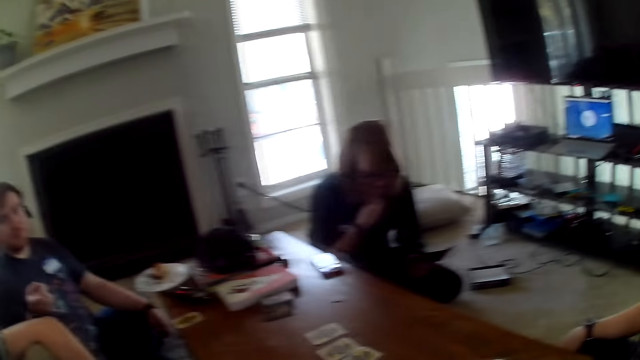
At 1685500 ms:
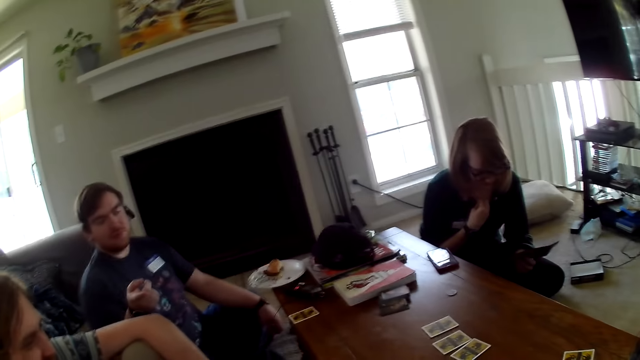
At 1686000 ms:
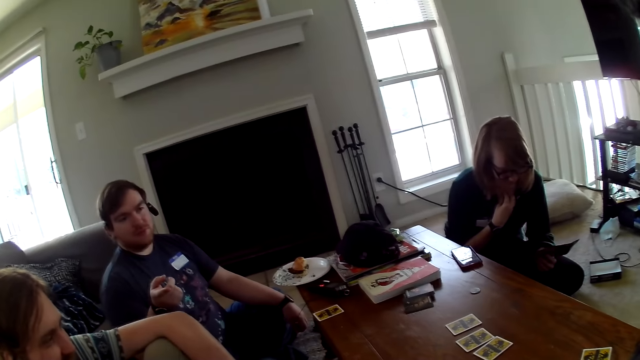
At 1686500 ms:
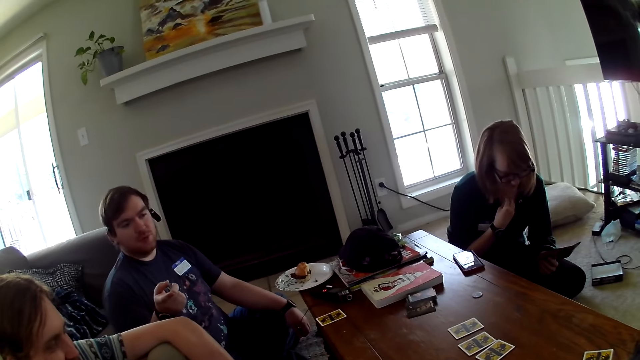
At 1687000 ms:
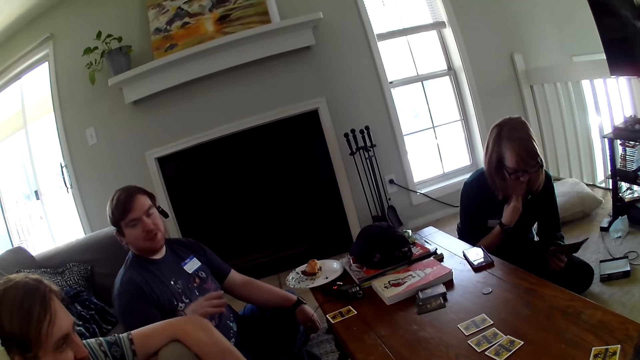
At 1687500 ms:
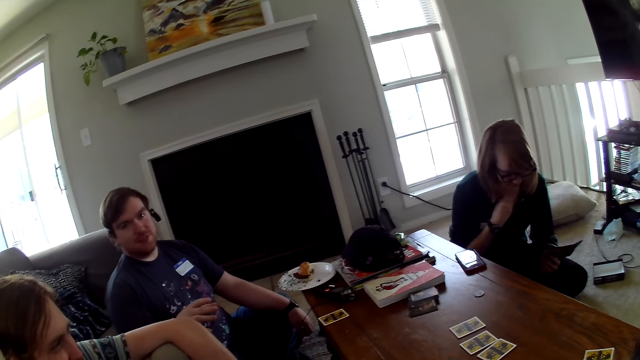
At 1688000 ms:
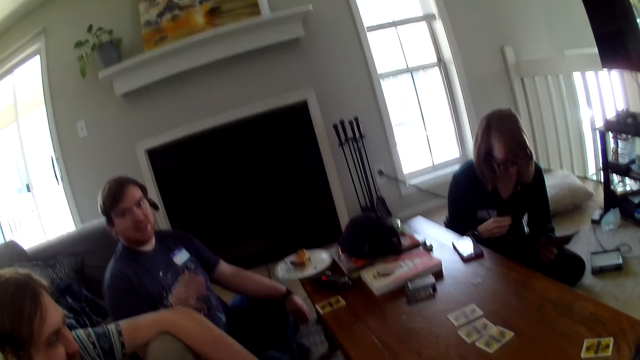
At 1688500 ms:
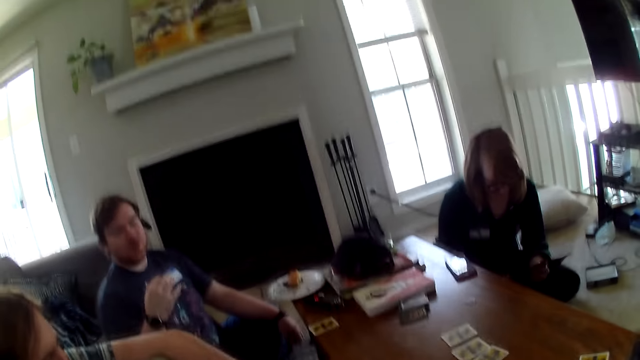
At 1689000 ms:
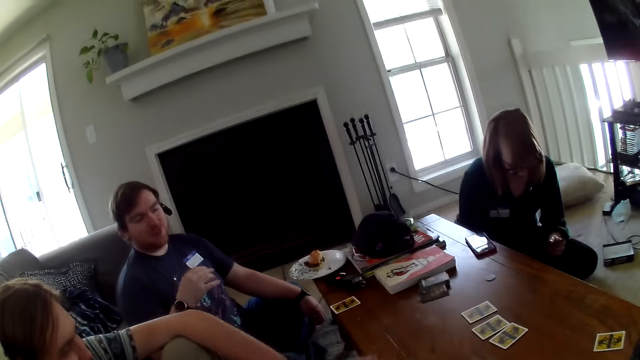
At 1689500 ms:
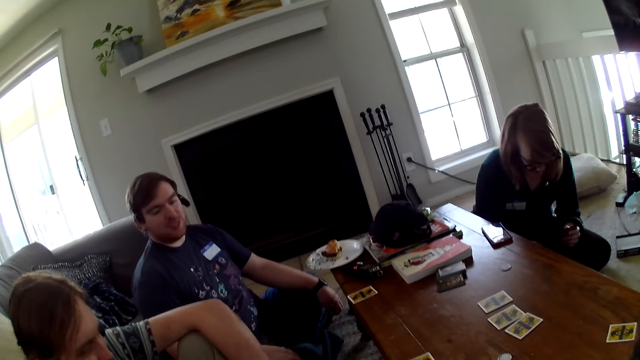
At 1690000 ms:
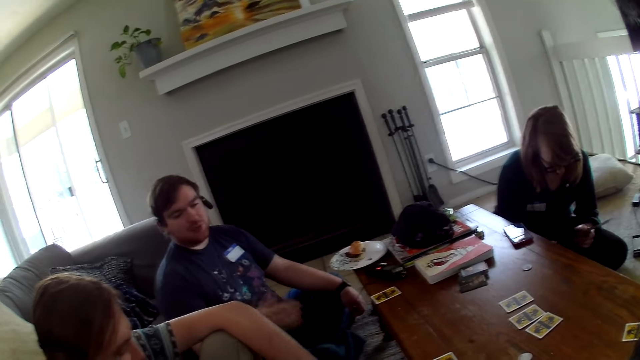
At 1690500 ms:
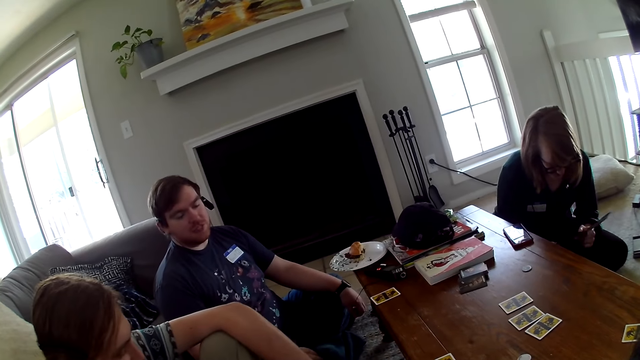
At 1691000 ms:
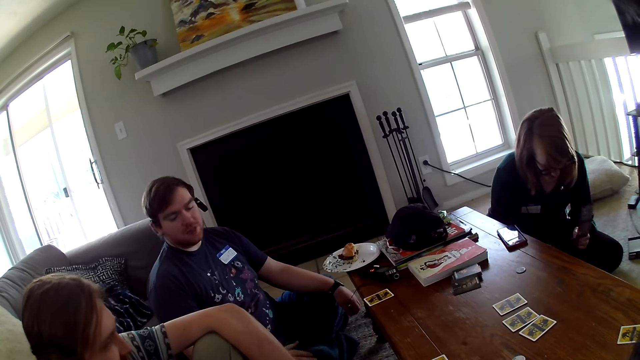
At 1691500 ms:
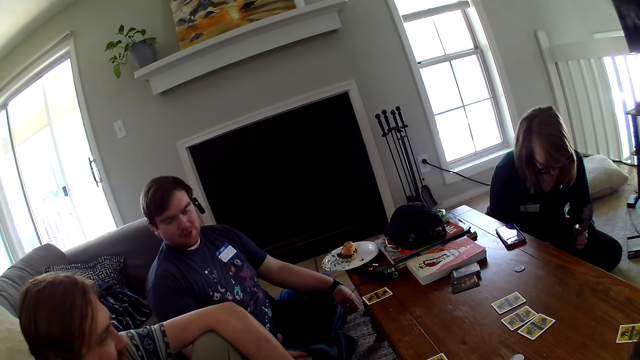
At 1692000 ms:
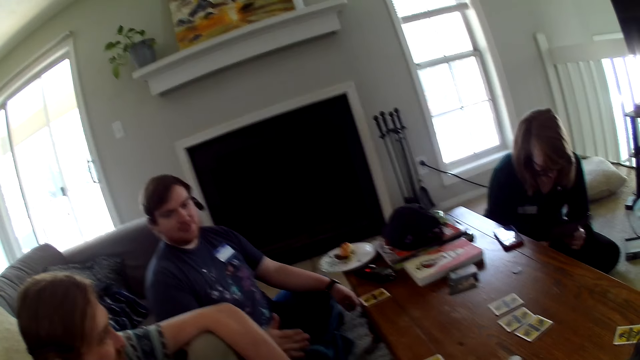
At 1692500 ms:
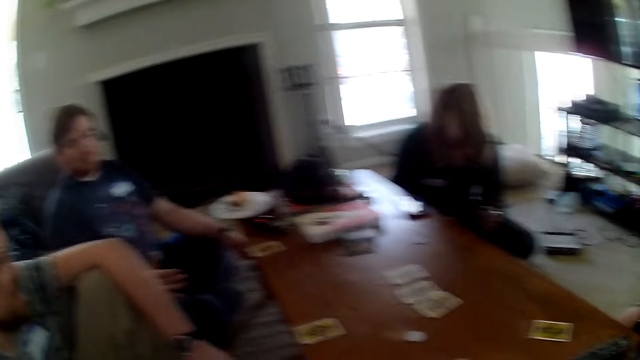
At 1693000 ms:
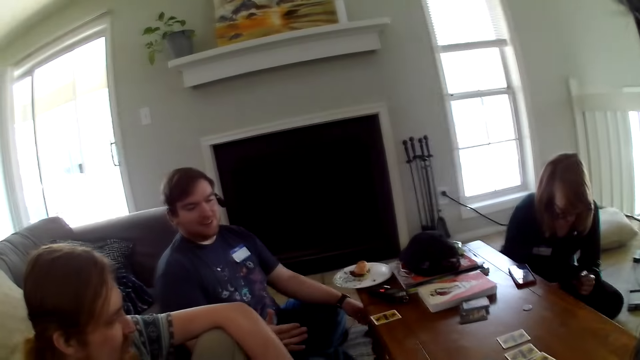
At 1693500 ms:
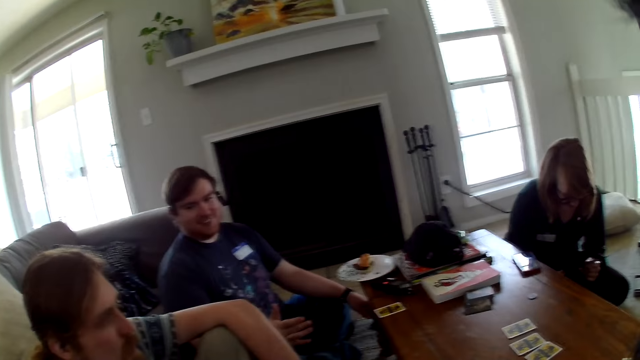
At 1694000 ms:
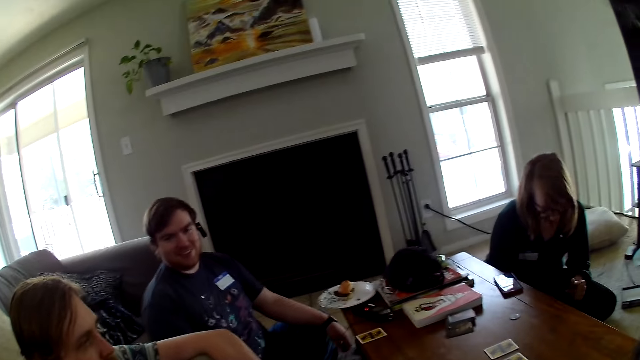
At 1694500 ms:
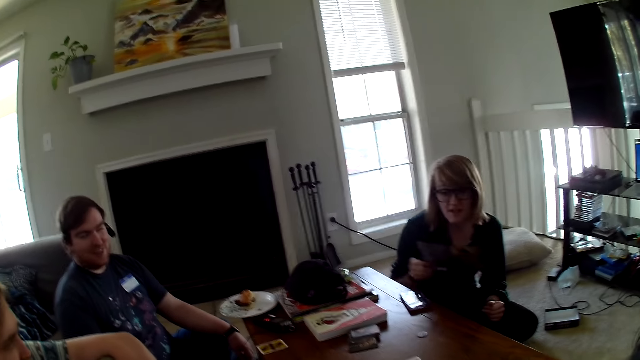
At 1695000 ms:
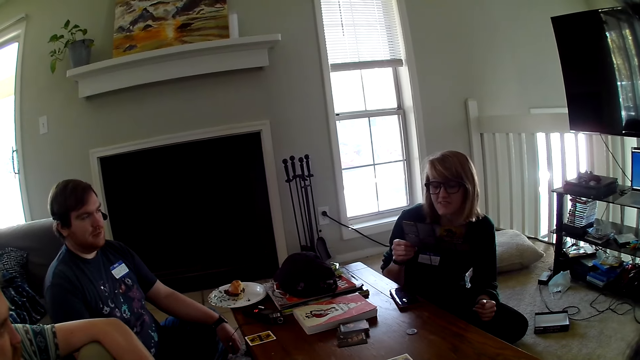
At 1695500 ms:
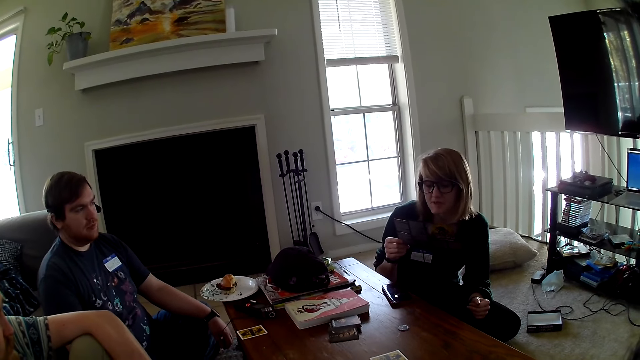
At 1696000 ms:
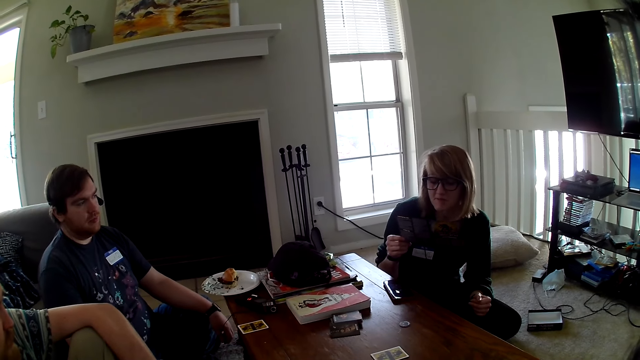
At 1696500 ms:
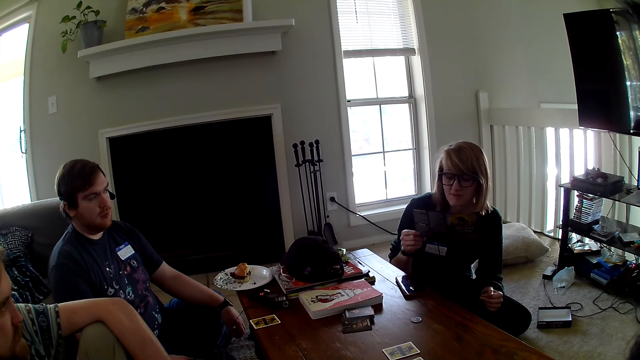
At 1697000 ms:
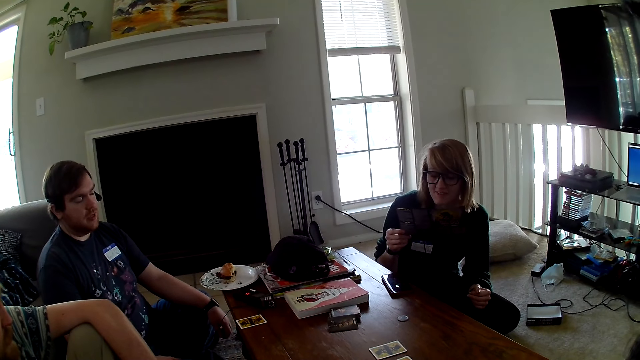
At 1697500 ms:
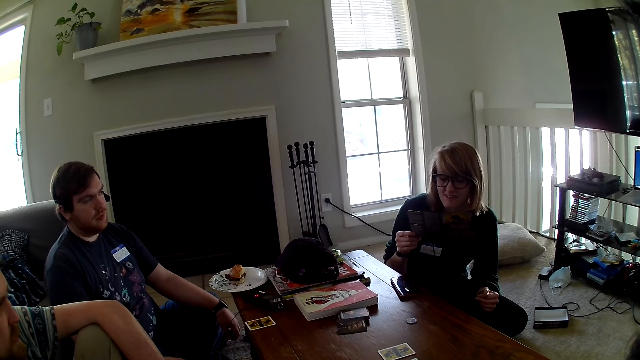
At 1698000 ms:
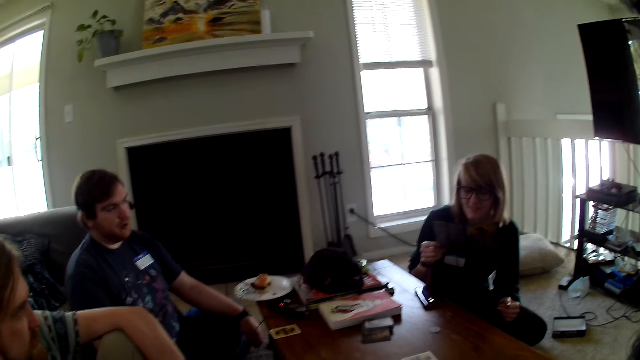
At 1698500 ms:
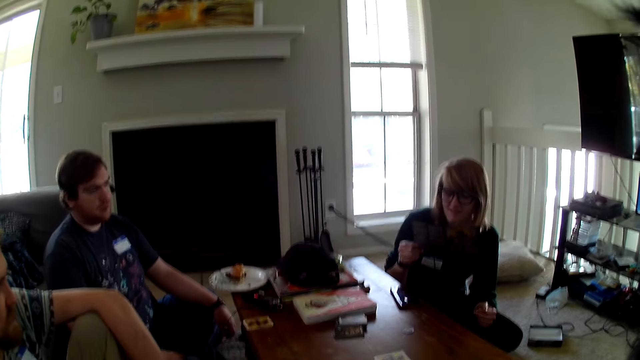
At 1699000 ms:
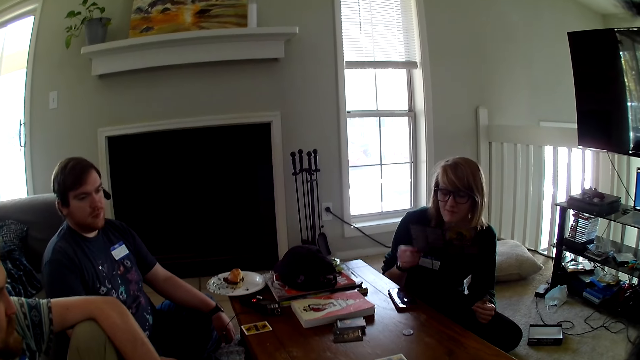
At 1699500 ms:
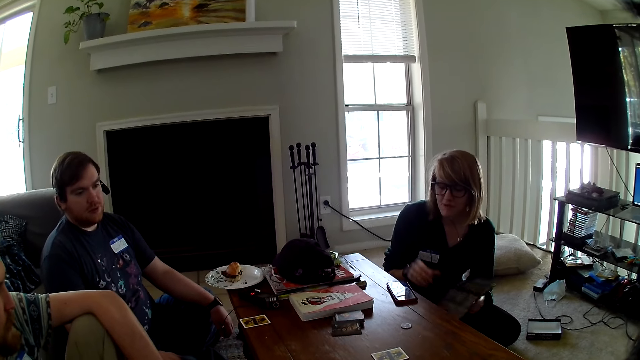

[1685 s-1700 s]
A woman moves the hand. The woman reads the brochure.

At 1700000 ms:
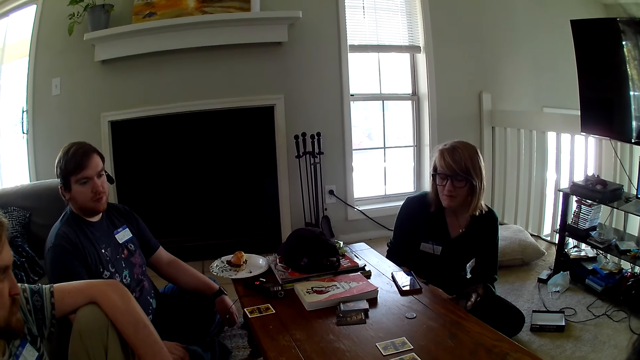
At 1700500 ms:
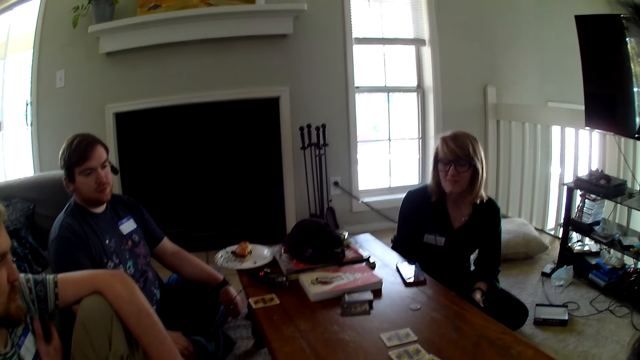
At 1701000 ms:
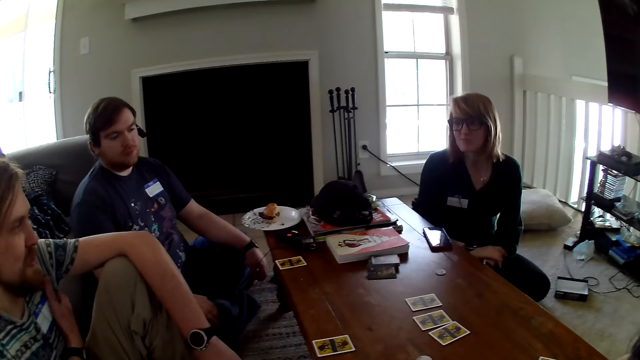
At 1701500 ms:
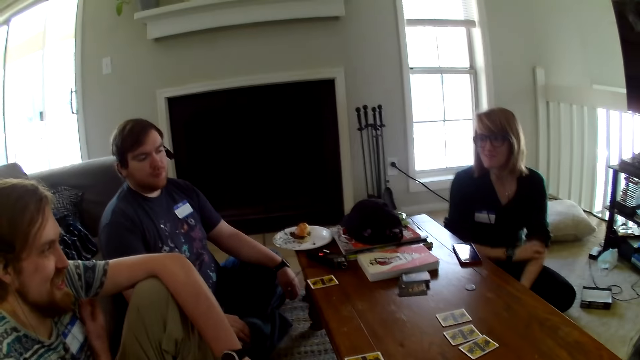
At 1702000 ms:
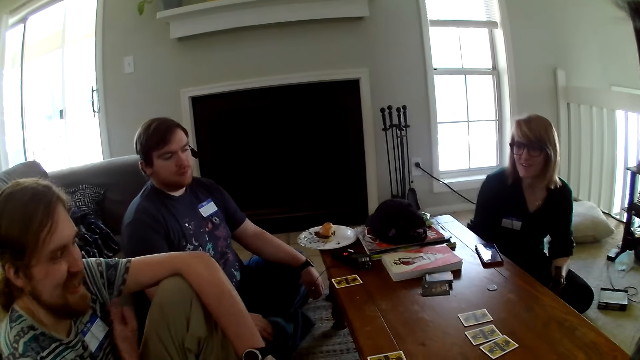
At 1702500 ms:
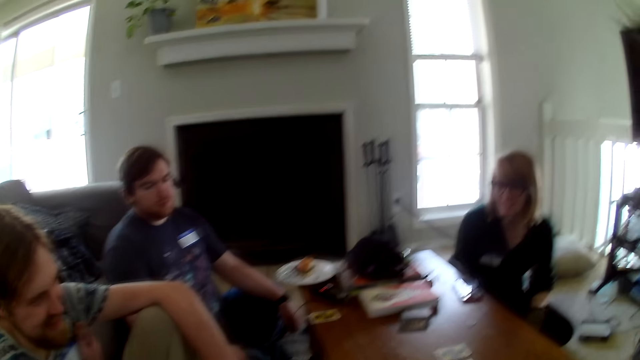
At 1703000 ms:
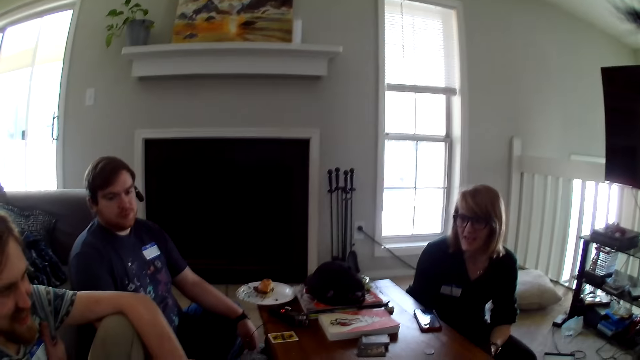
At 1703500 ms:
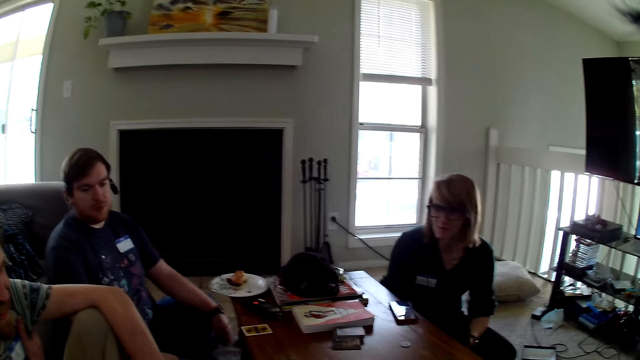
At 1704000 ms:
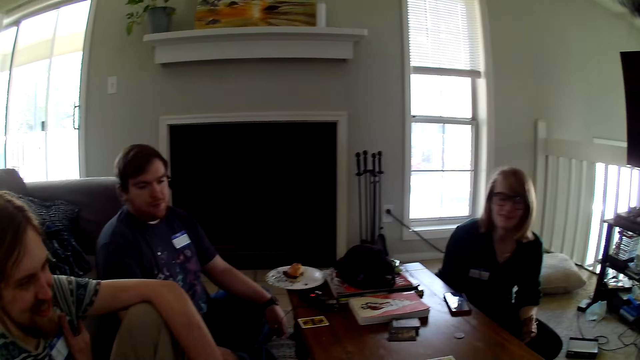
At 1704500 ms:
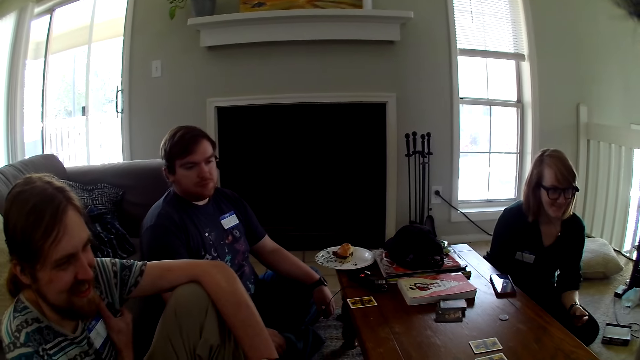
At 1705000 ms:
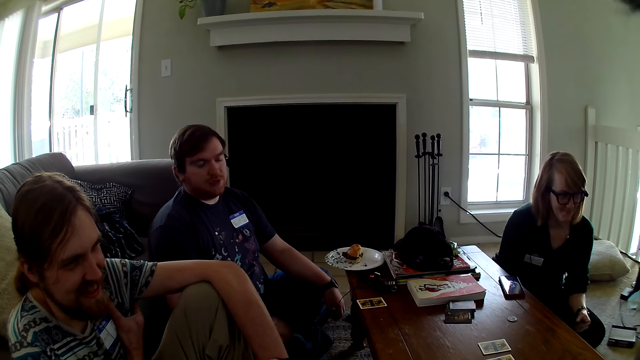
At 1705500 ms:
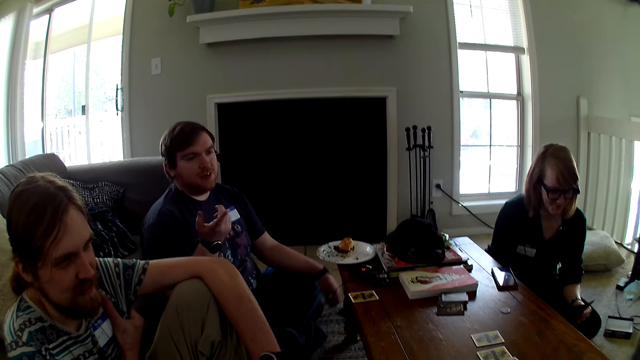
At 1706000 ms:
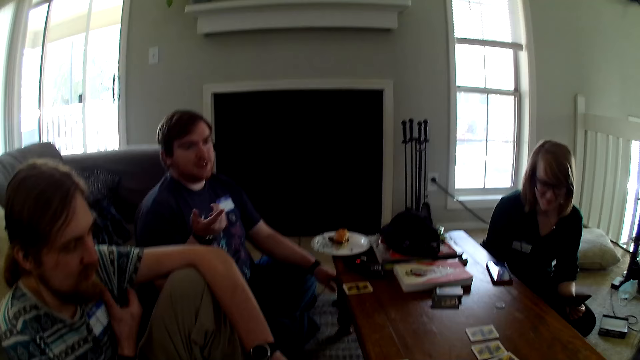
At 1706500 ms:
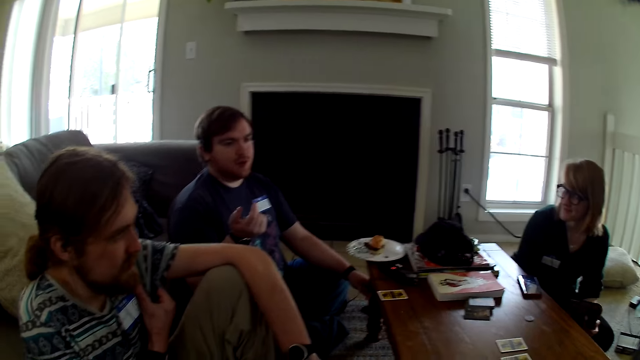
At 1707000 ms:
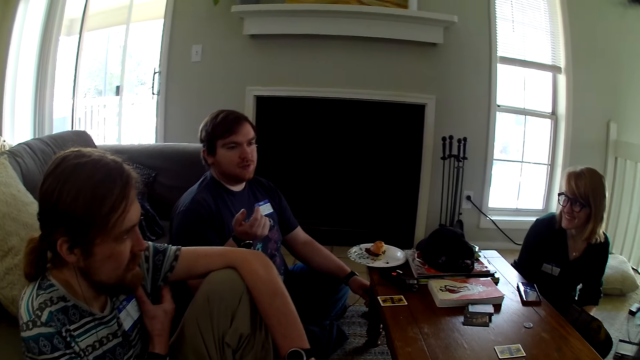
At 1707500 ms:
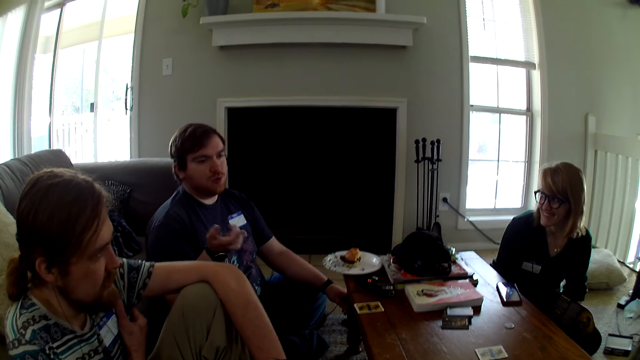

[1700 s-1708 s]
A man talks to a woman.
